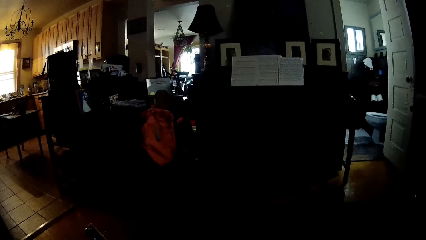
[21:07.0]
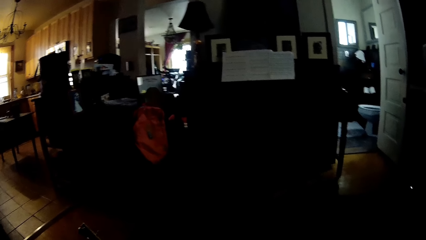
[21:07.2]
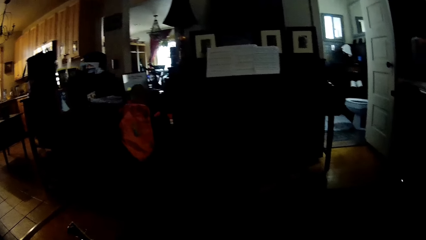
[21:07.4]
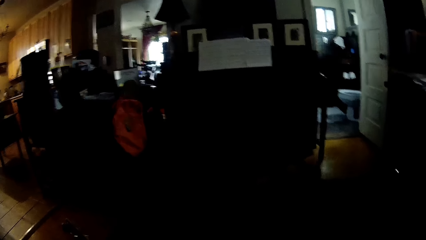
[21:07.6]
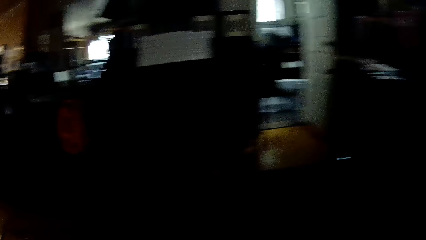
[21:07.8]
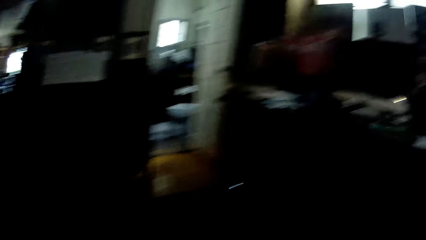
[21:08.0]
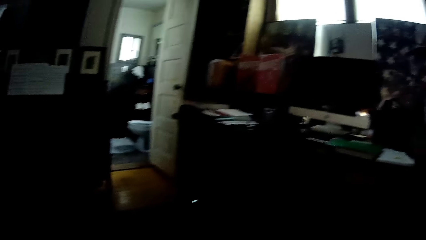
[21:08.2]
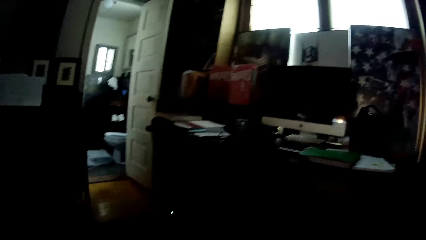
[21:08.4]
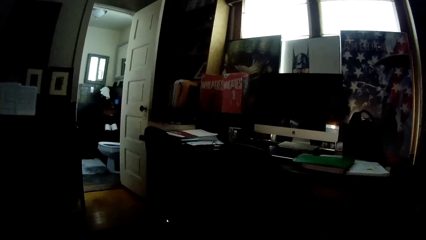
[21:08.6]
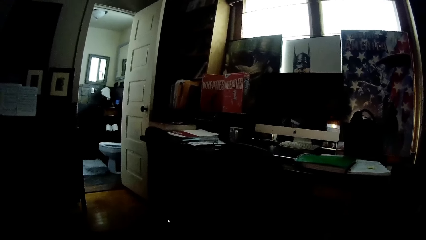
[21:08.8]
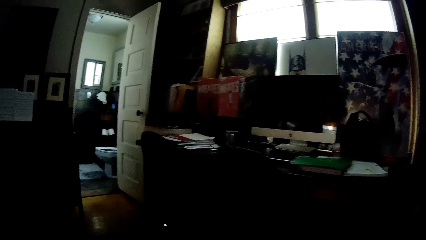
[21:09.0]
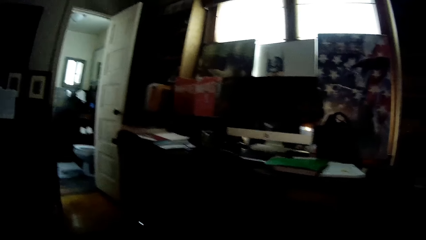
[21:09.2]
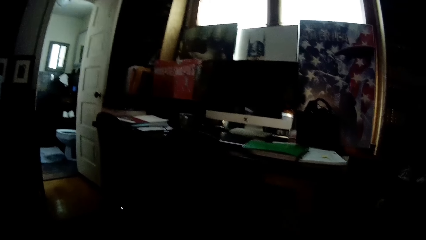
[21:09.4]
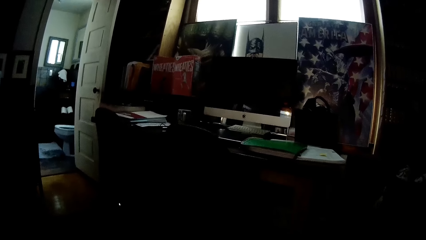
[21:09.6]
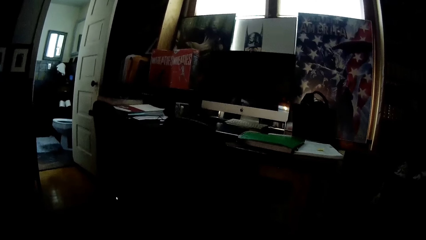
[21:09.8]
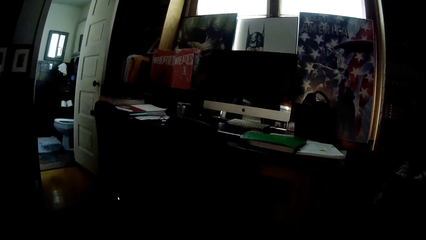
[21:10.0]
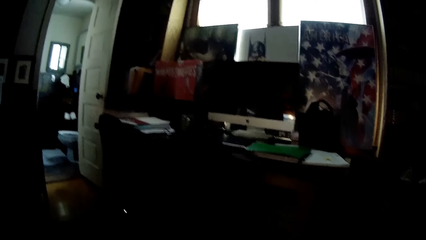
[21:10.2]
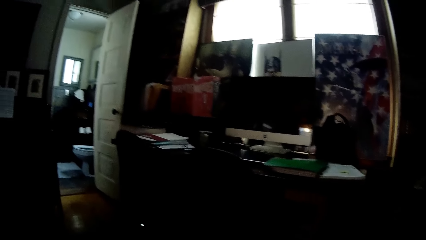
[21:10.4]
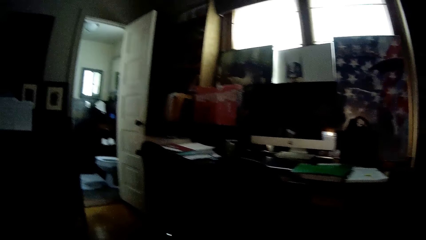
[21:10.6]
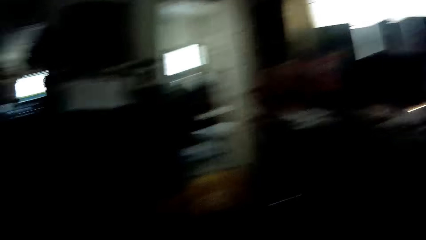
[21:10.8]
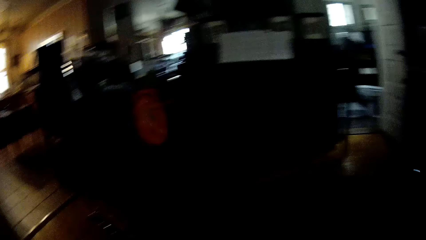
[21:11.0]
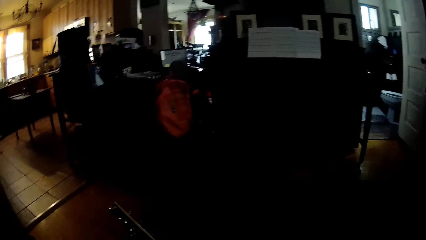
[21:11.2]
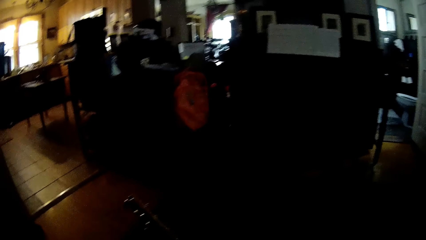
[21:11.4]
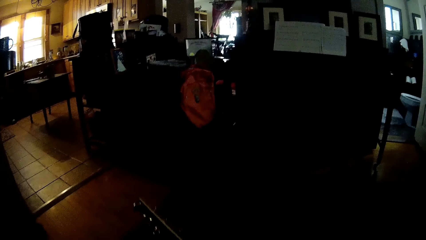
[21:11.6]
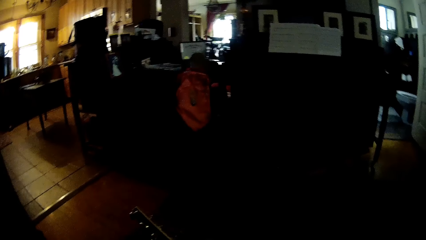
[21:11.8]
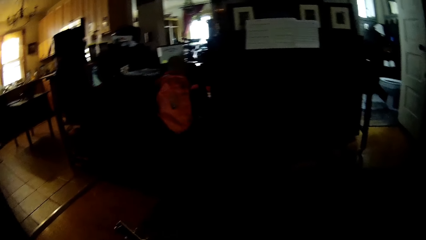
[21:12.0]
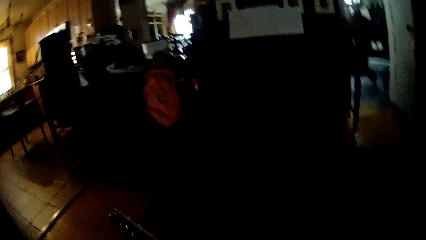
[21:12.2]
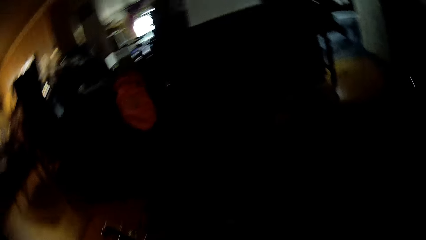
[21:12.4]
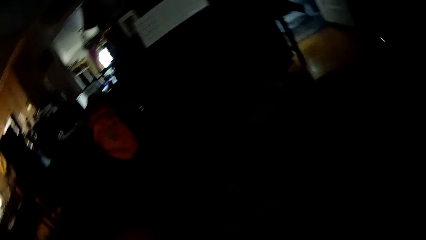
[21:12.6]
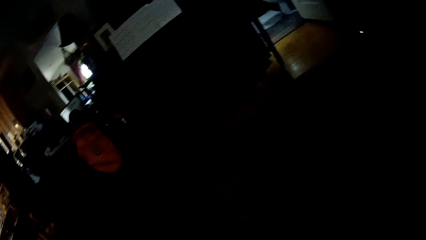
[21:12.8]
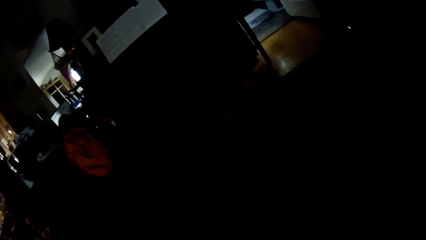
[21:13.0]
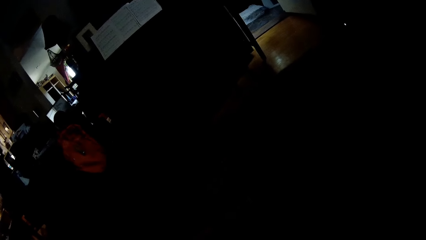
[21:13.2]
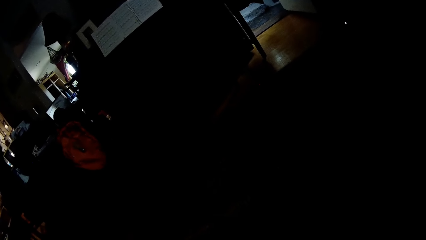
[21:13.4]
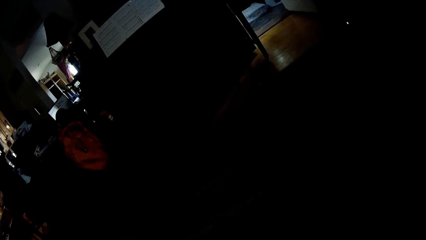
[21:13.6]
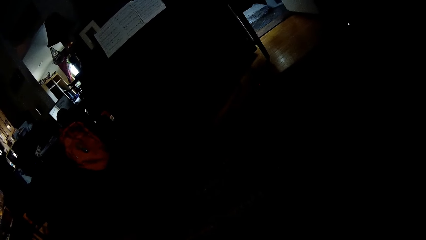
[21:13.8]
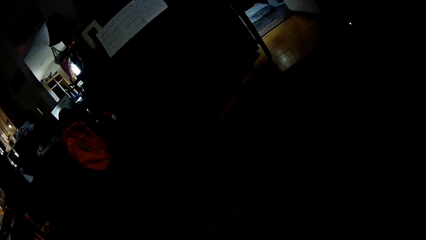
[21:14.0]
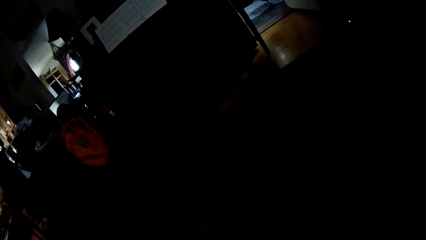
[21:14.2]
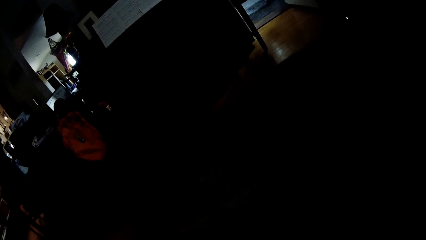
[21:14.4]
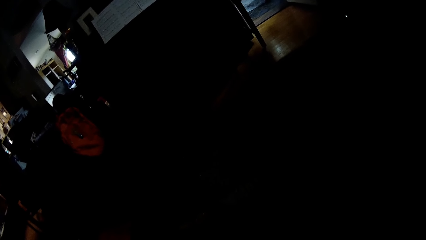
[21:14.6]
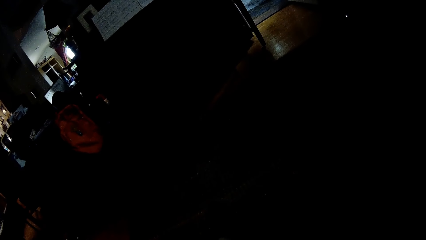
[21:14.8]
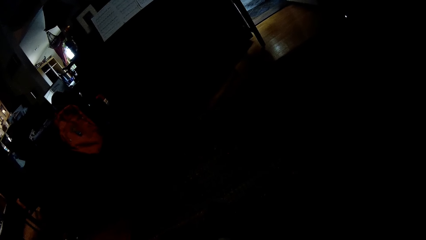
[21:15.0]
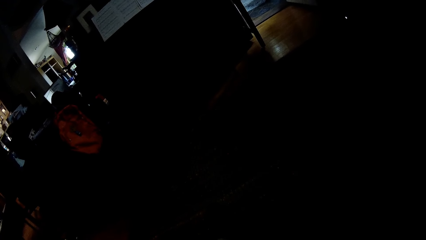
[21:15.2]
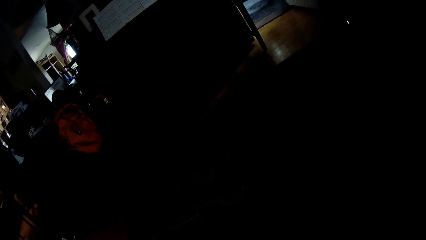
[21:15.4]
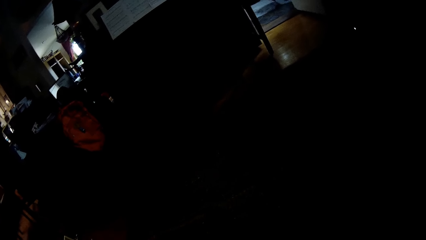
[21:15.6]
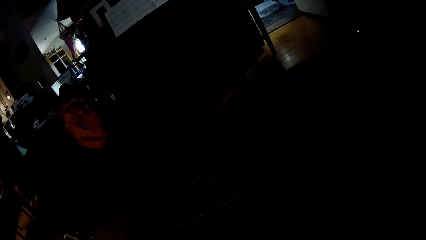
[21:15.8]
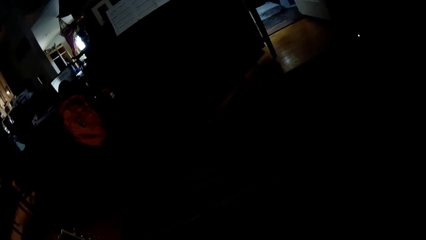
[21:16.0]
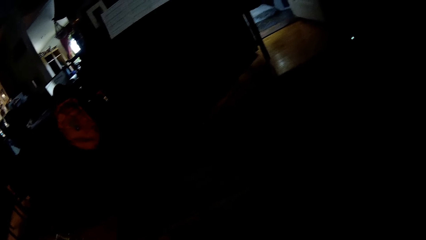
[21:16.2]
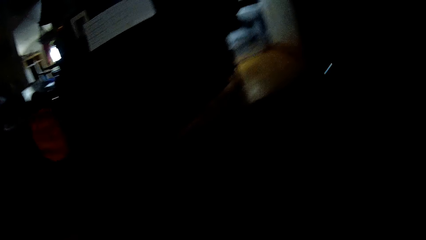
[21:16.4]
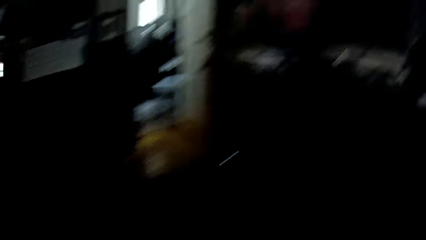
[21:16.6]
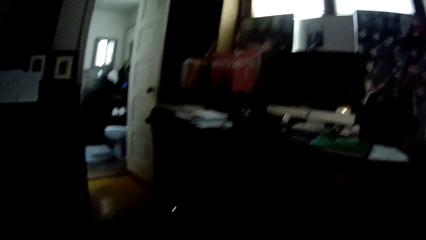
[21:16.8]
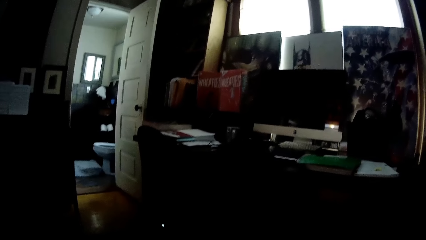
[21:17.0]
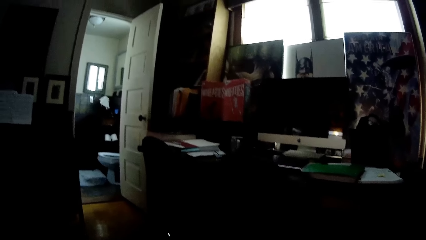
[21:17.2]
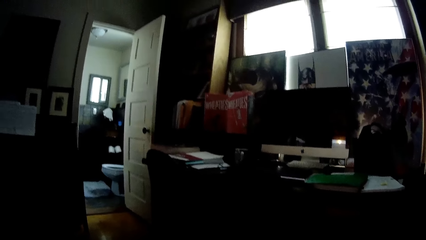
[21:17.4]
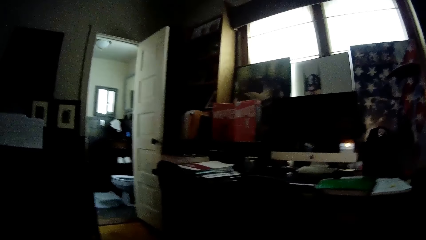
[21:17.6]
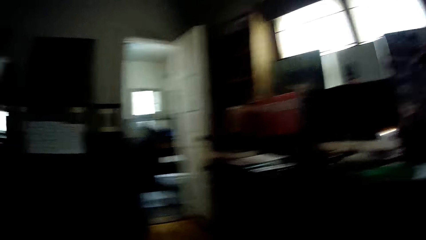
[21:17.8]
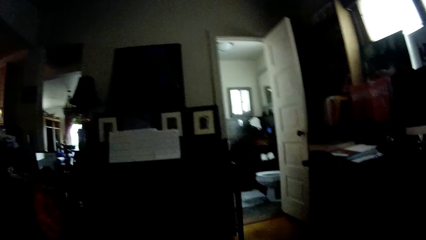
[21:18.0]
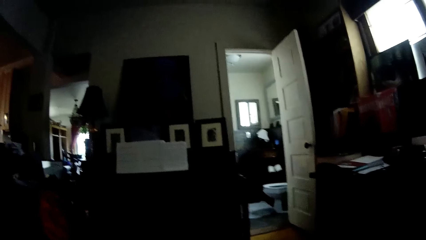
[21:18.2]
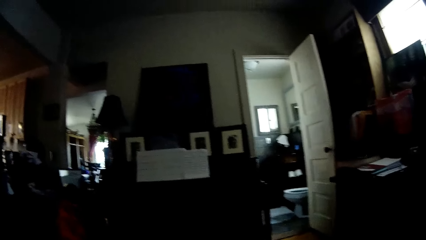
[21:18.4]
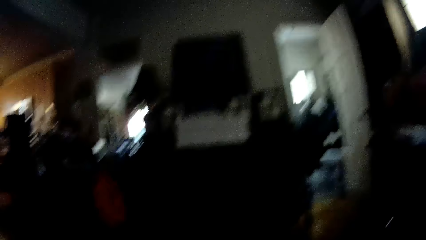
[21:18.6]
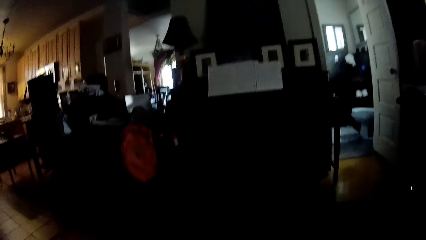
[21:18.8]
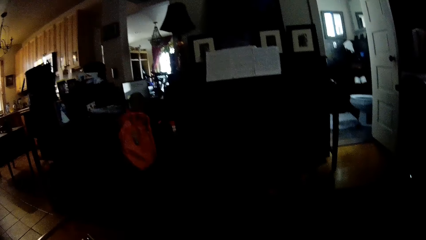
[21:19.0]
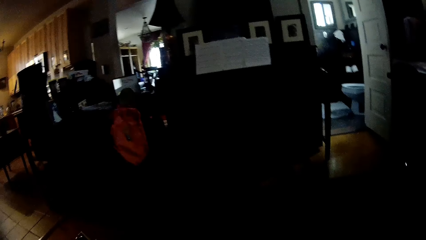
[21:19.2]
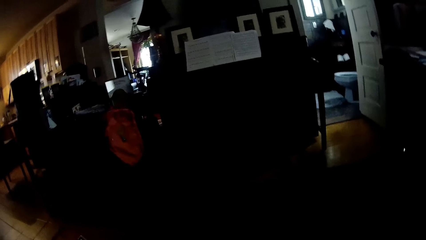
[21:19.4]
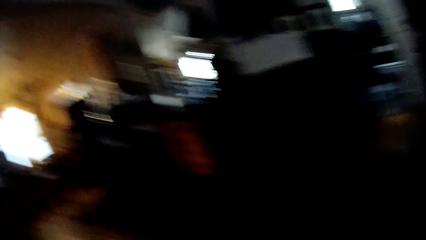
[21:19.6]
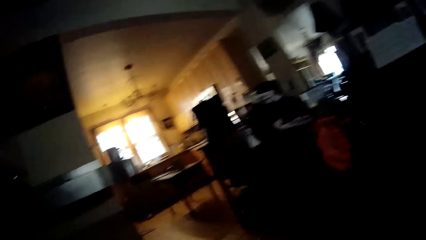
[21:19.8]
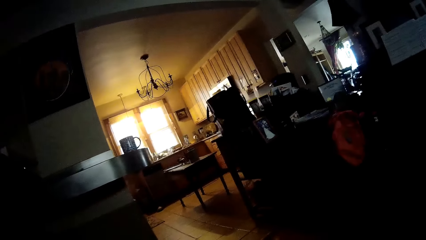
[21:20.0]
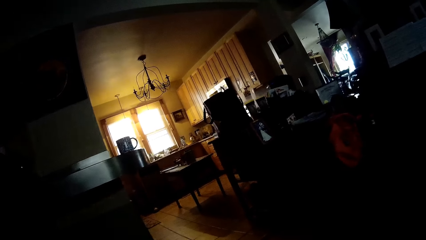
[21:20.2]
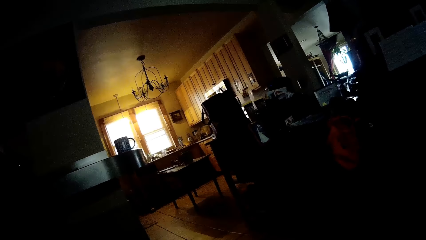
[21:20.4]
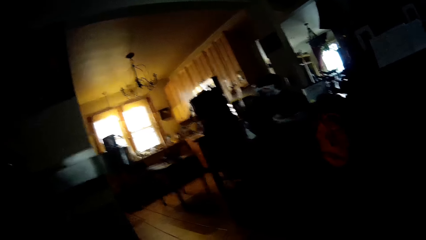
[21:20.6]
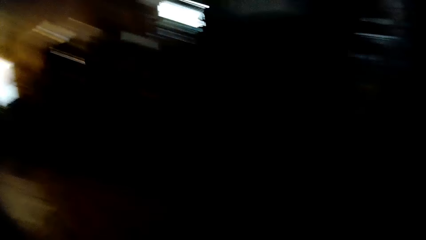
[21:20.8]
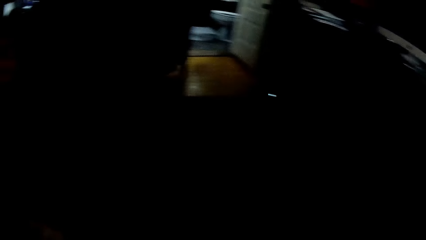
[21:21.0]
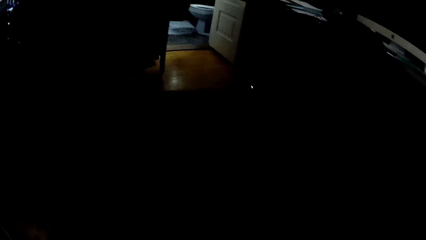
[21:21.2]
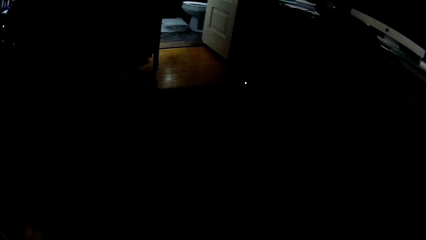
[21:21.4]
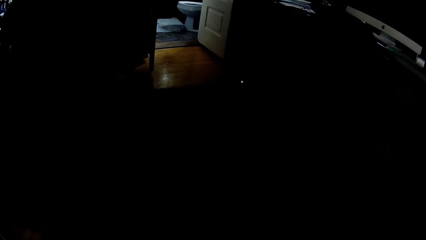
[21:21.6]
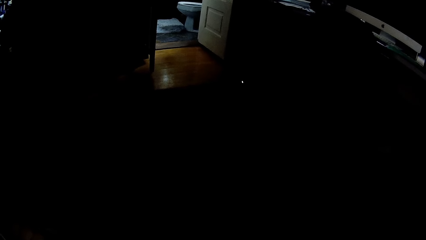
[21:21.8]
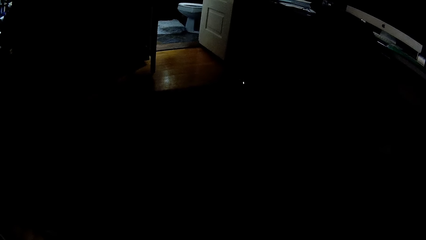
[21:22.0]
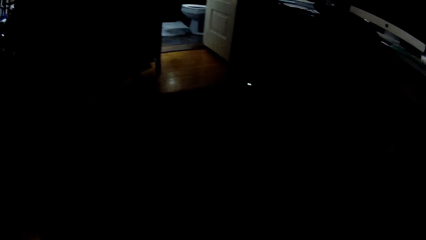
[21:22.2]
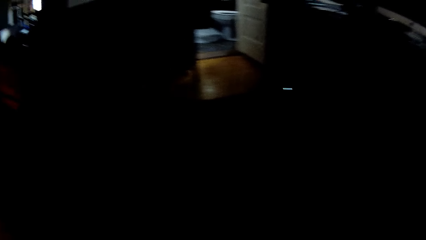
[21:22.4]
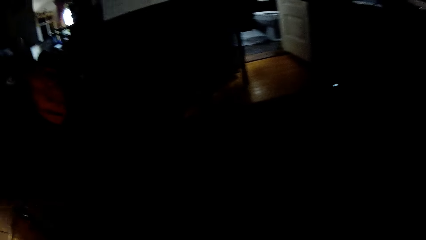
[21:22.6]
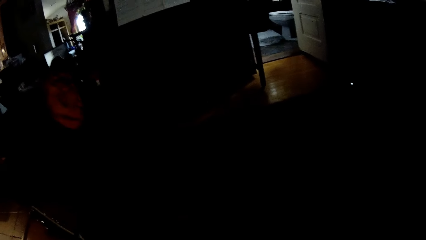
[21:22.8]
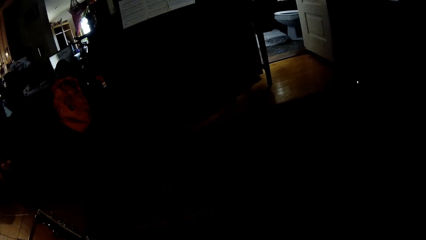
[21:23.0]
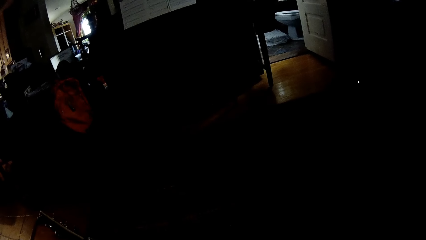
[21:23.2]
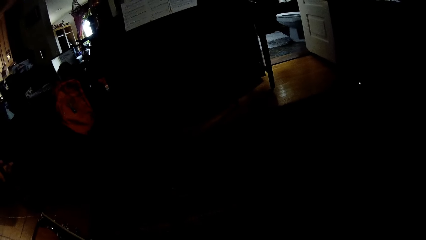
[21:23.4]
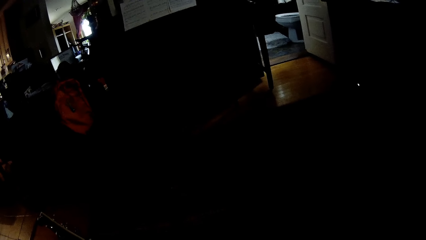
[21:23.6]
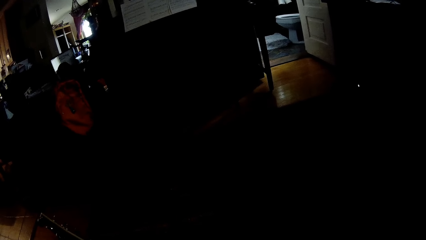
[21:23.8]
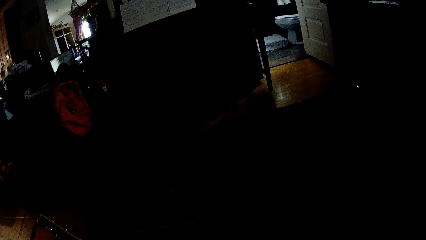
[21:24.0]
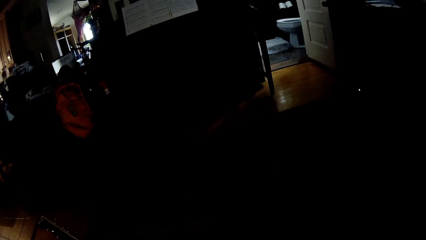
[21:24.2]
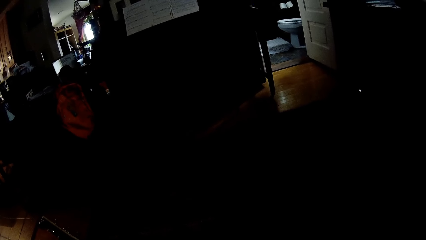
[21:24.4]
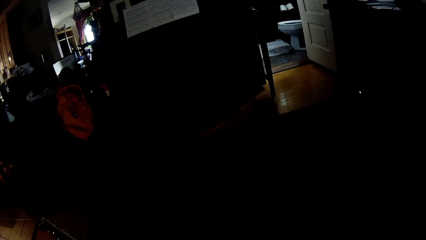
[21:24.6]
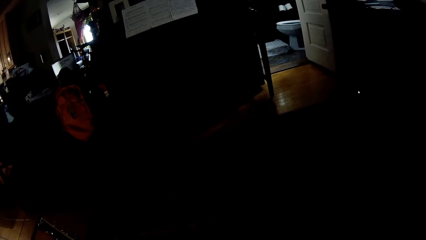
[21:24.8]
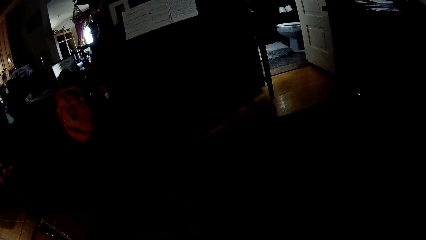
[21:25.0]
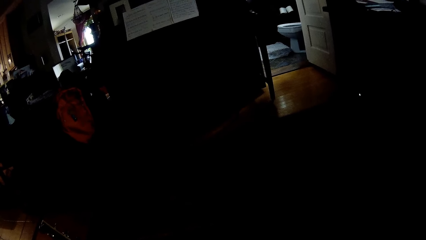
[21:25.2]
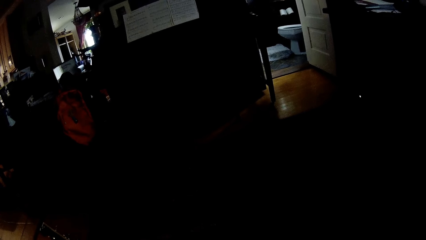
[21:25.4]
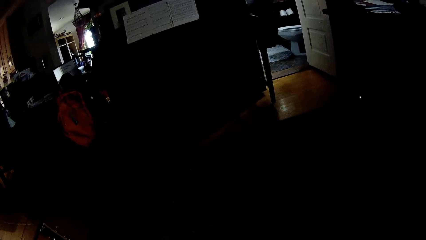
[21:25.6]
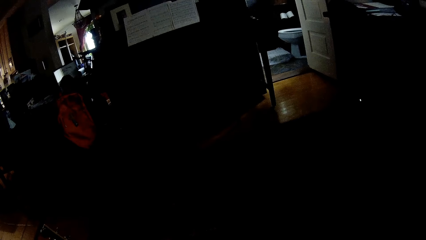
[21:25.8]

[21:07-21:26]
The camera wearer stares at a person. They look around the house. They stare on the table. They look around the house. They stare at the person. They look around the house. They stare at the person.
